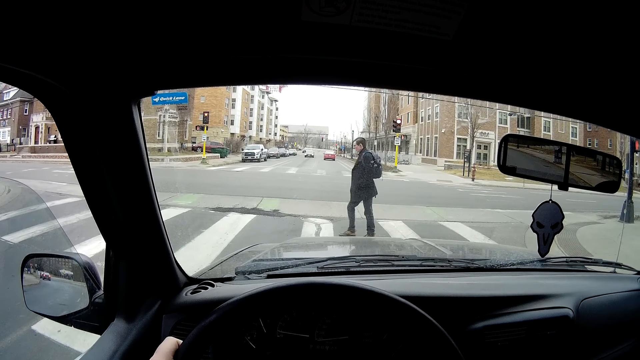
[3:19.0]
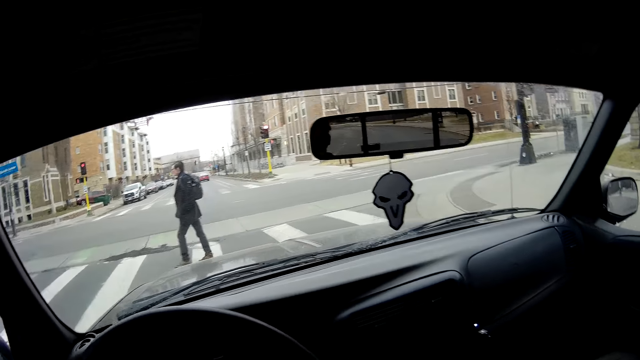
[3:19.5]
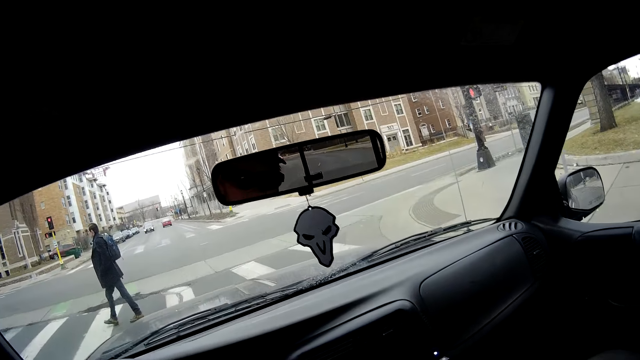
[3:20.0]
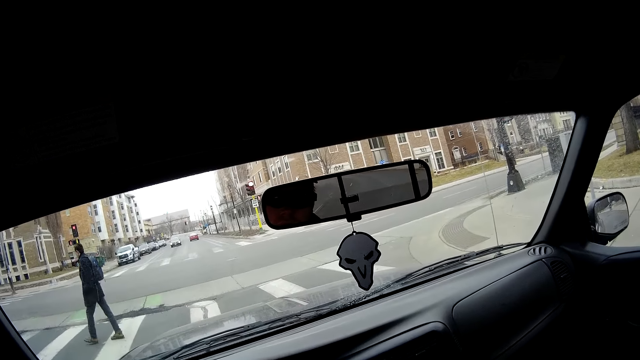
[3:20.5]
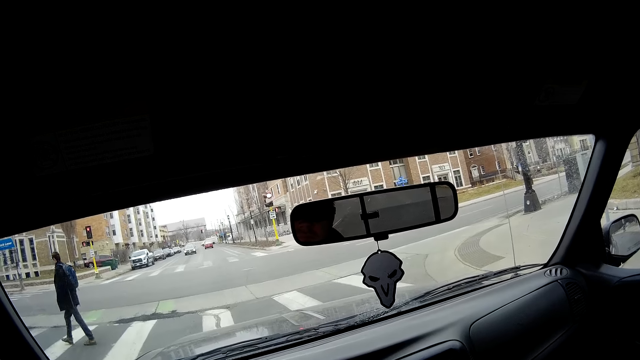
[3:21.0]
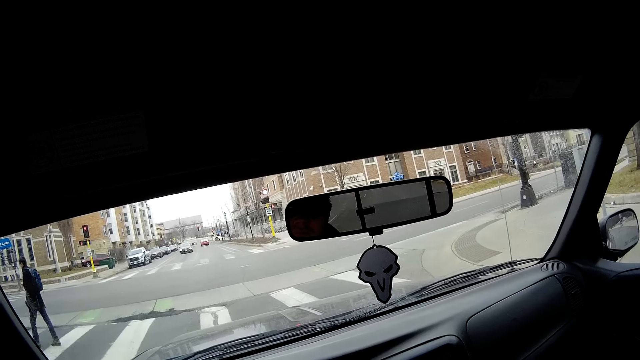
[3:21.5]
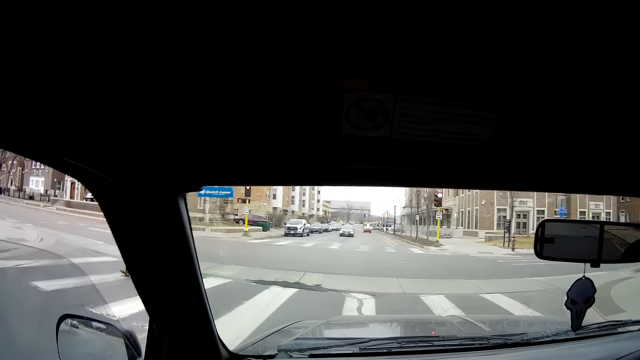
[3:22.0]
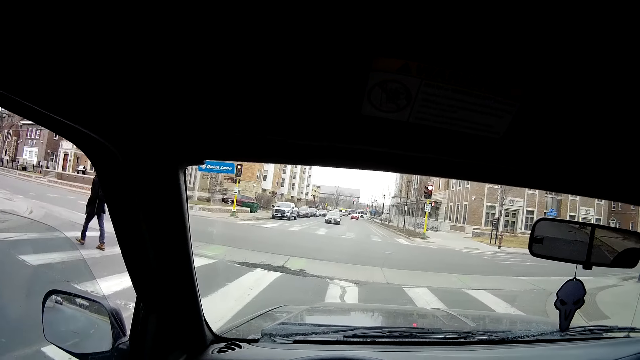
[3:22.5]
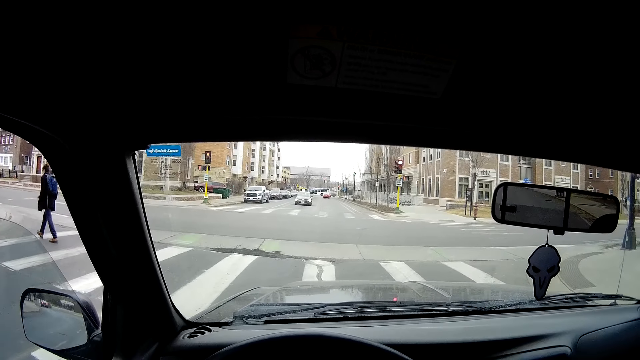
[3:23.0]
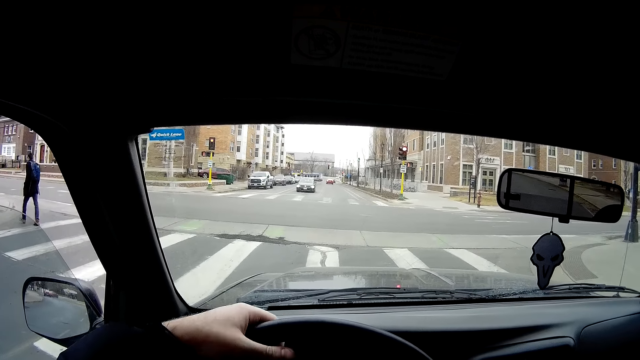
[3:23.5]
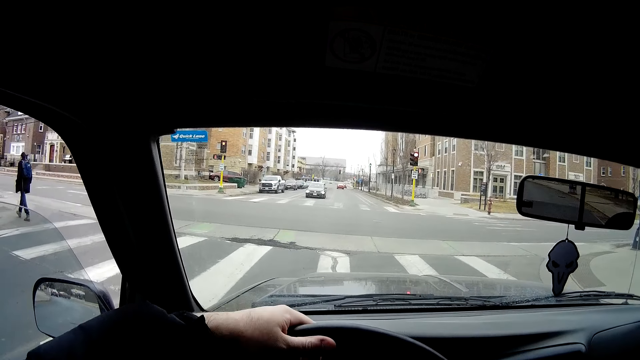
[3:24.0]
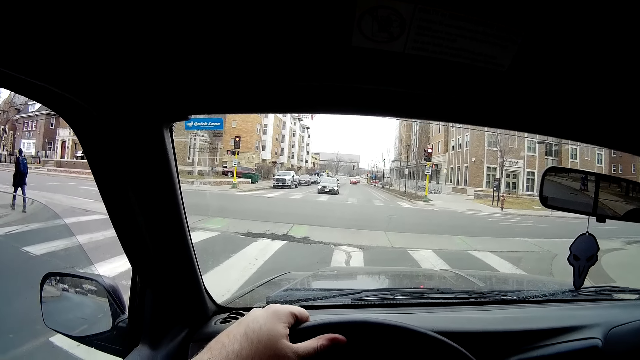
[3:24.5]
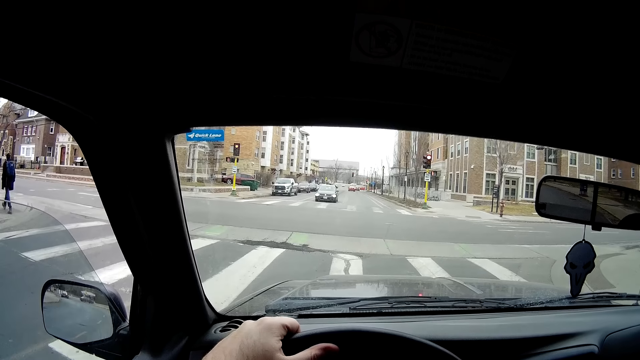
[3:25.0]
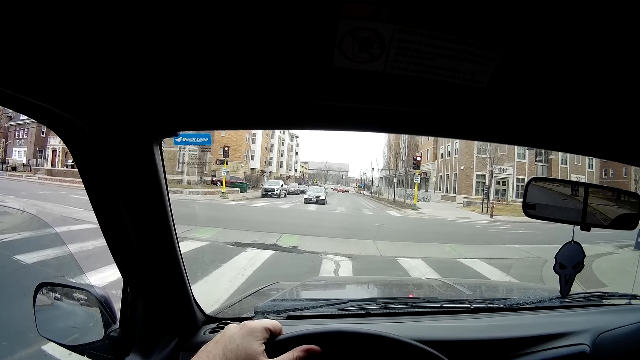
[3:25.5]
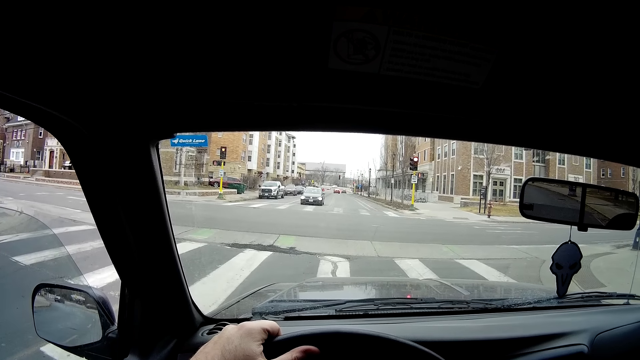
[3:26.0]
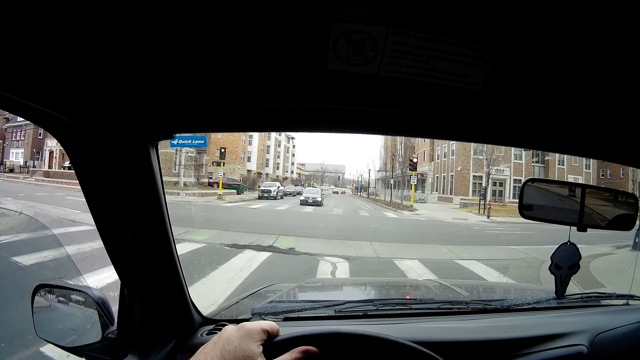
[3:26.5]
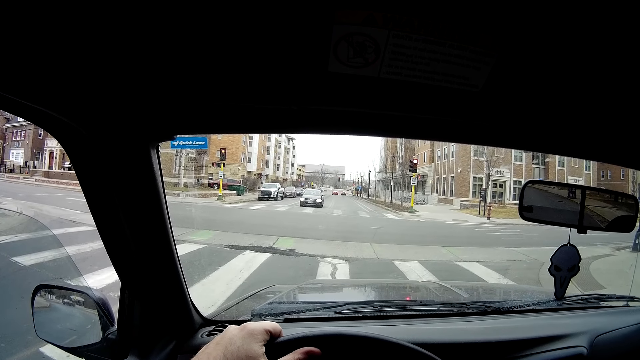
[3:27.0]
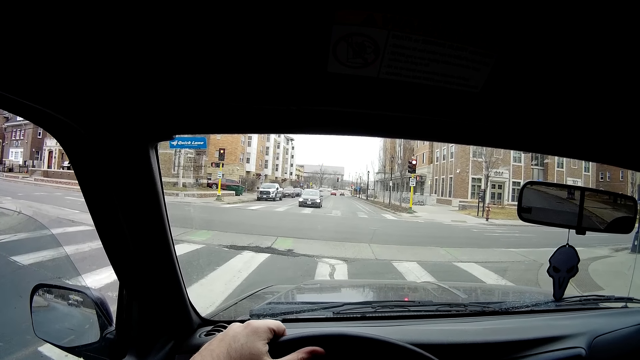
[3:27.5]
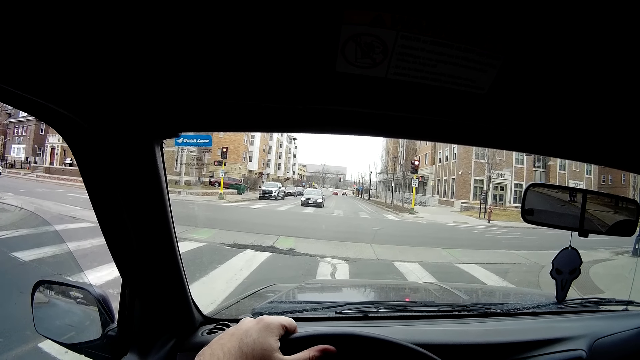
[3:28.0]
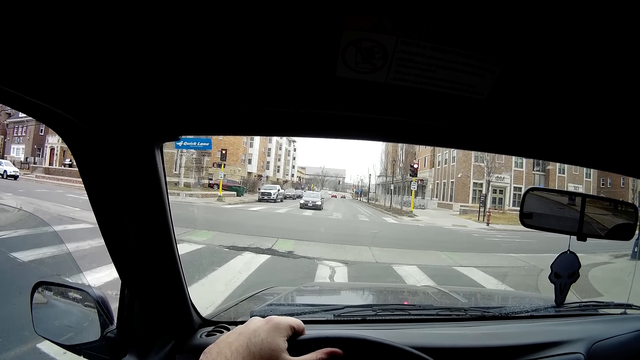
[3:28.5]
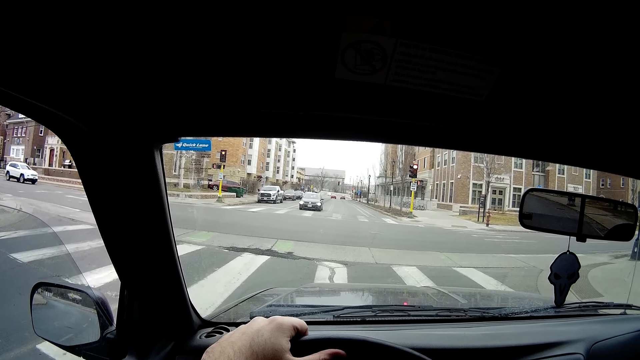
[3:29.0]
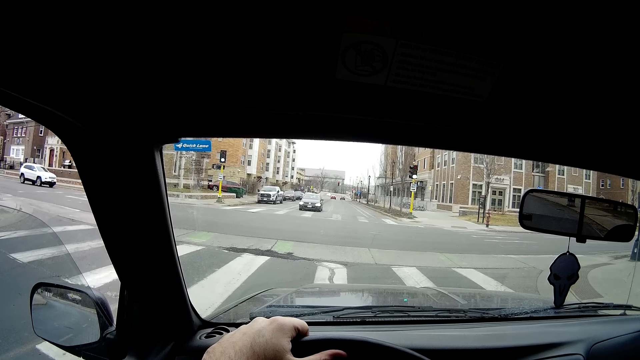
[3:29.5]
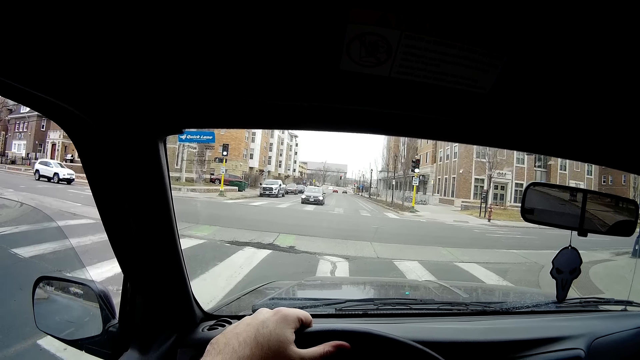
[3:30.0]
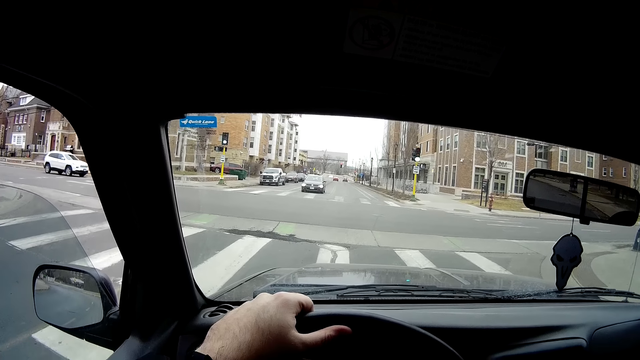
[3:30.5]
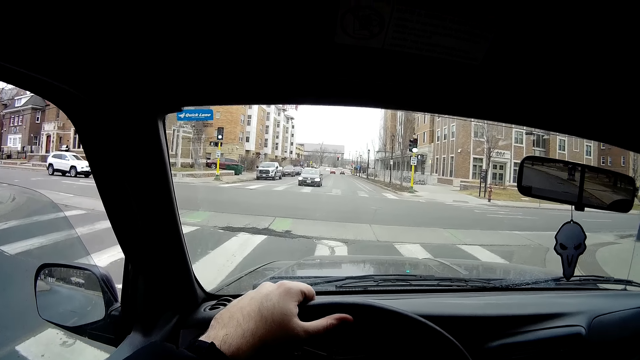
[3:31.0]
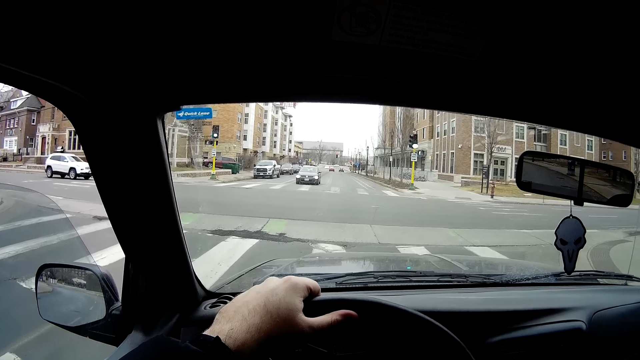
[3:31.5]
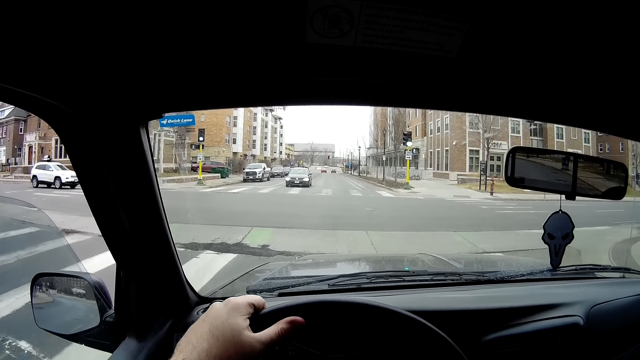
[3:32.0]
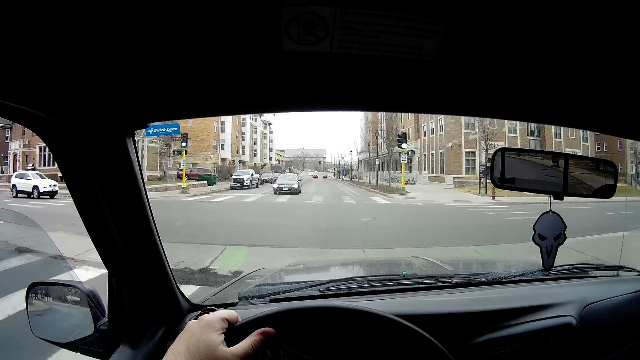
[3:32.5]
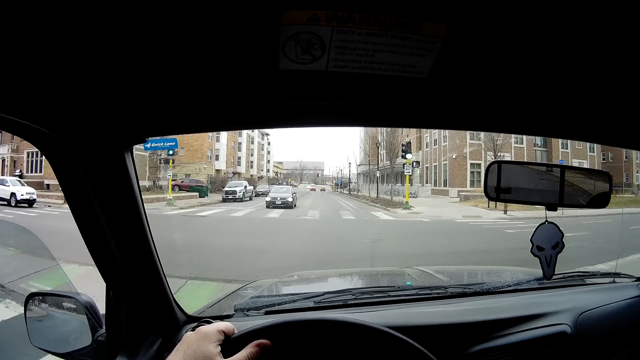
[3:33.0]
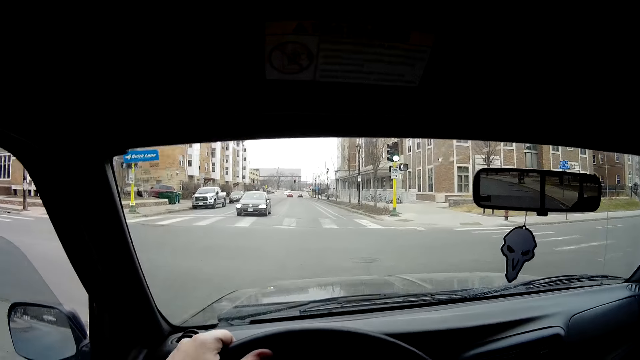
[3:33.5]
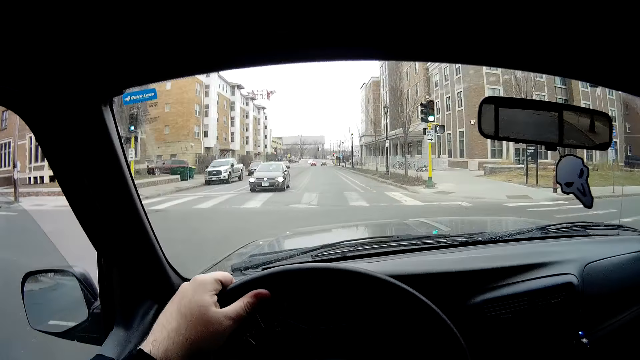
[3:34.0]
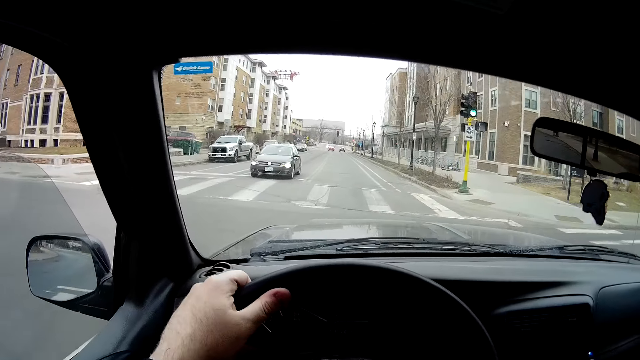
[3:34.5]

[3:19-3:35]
The camera wearer looks at the windscreen. He looks to his left. He holds the steering wheel. He looks at the windscreen. He turns the steering wheel. He drives the car.

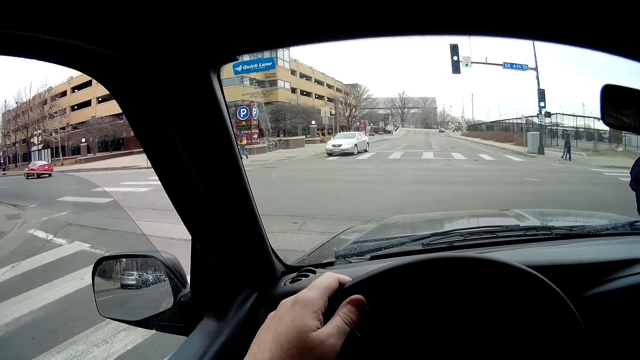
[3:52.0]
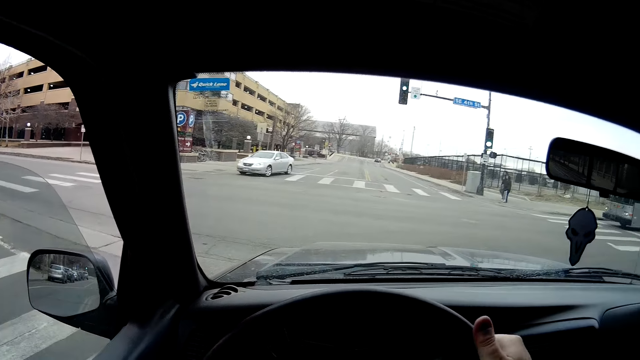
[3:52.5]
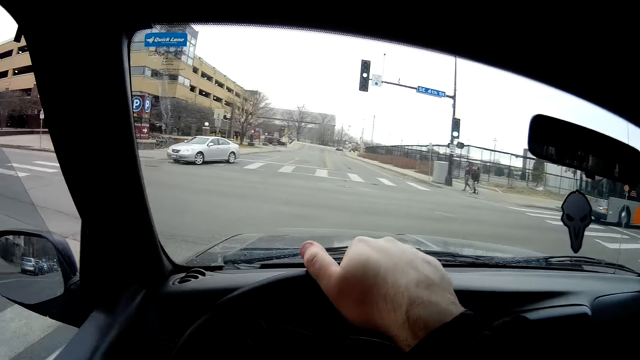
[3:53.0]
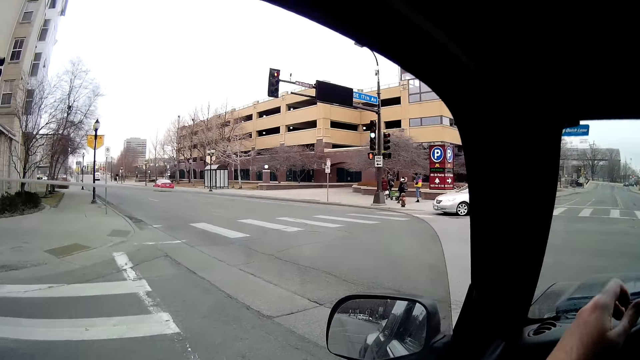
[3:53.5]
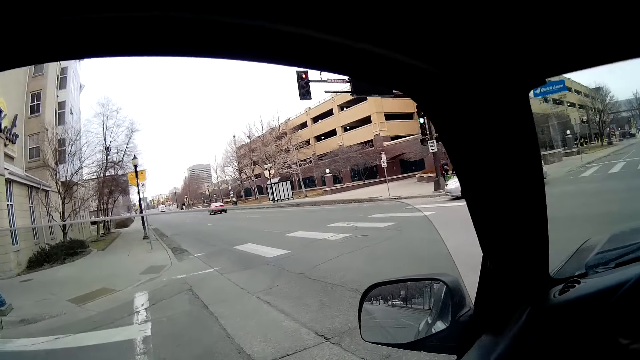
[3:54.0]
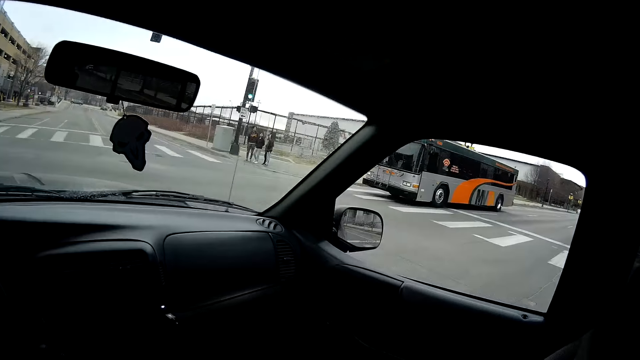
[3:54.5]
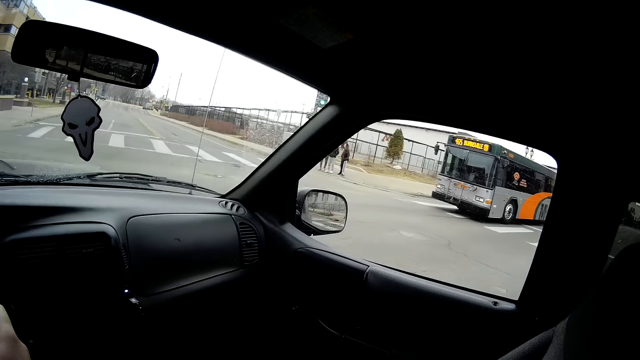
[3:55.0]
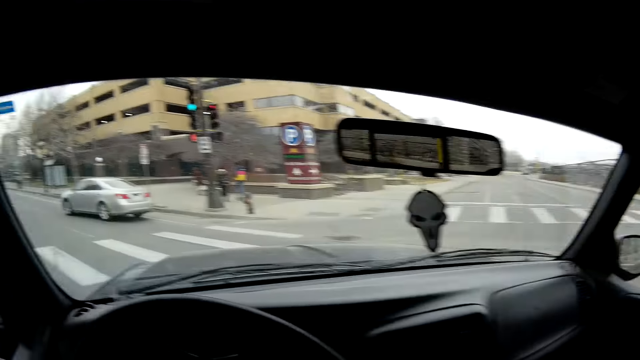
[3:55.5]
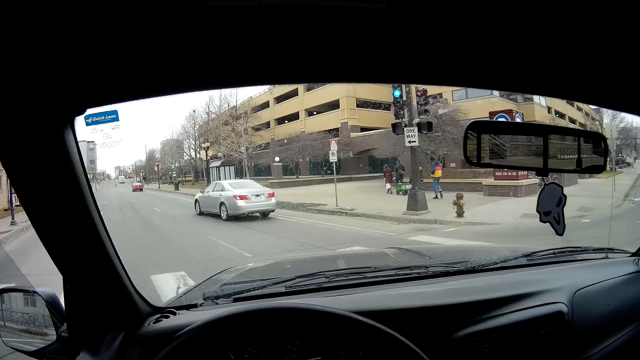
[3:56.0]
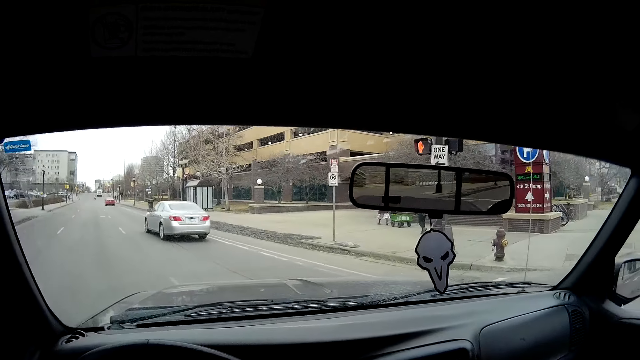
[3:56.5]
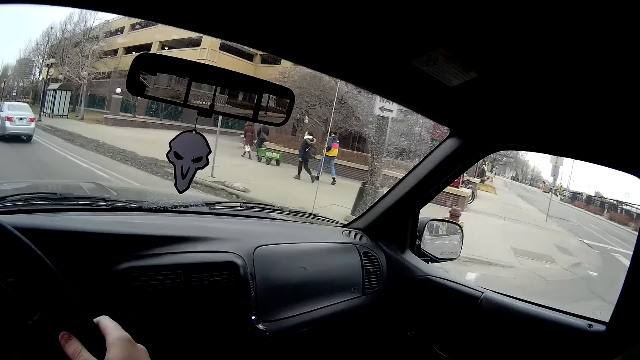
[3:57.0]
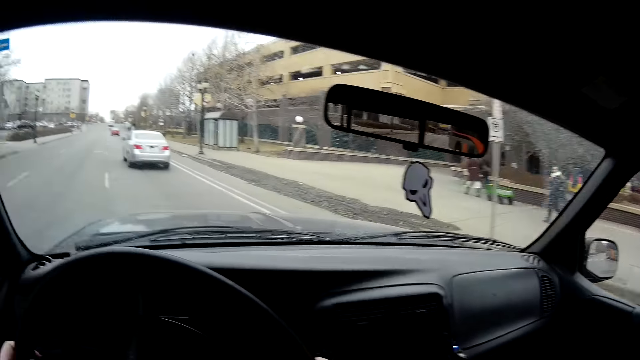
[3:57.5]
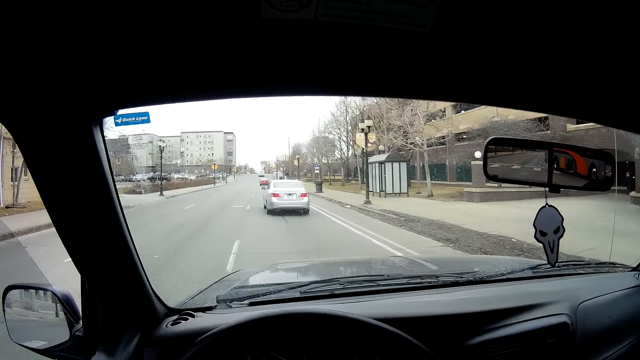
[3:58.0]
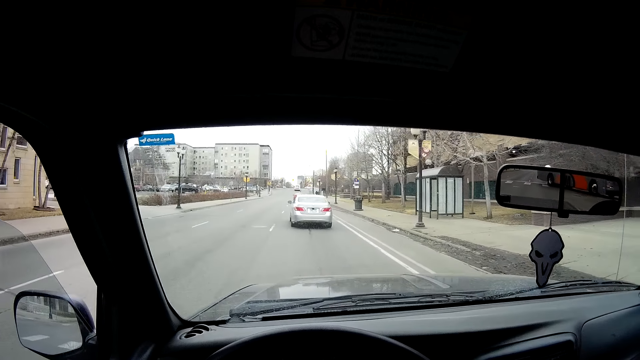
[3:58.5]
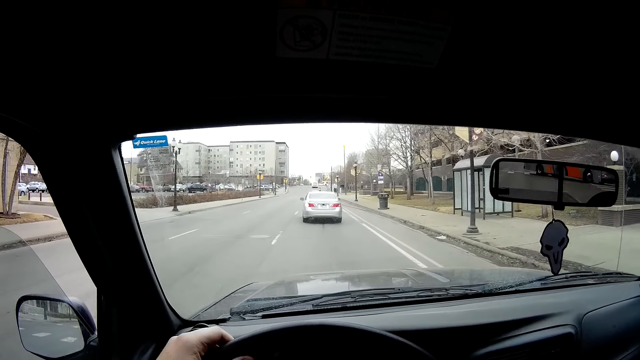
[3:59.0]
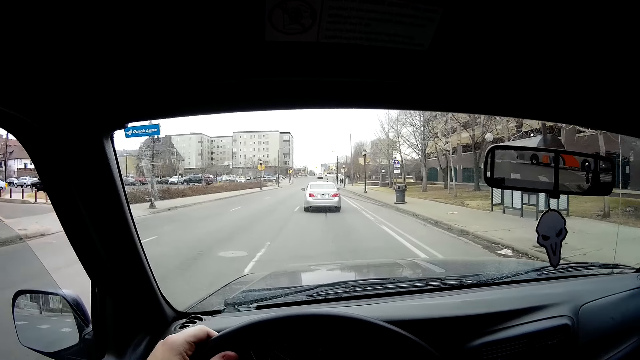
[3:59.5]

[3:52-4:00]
The camera wearer turns the steering wheel. They look to the right. A person walks on the pavement. Another person walks on the pavement. Another person walks on the pavement. The camera wearer drives the car. Another person walks on the pavement. The camera wearer looks at the windscreen.
